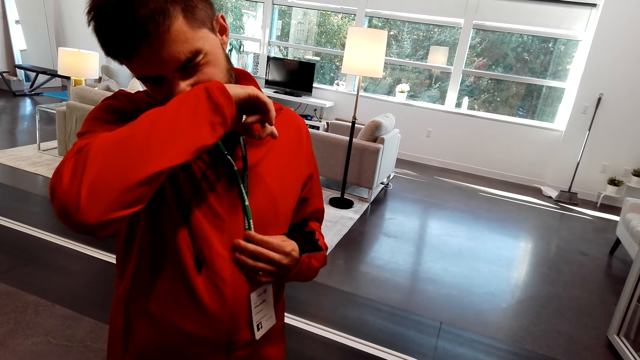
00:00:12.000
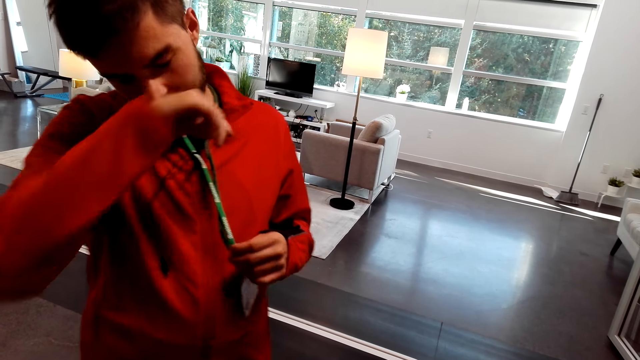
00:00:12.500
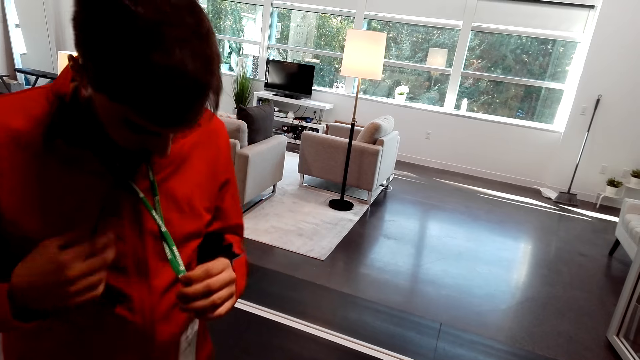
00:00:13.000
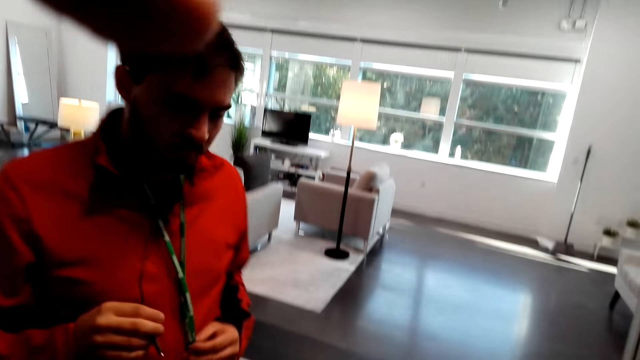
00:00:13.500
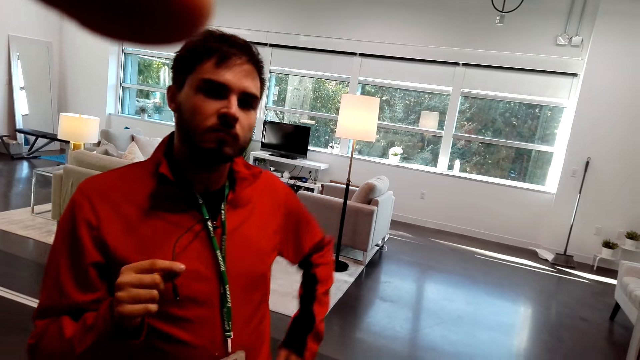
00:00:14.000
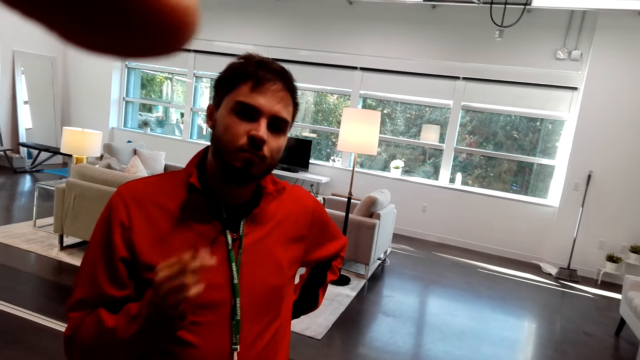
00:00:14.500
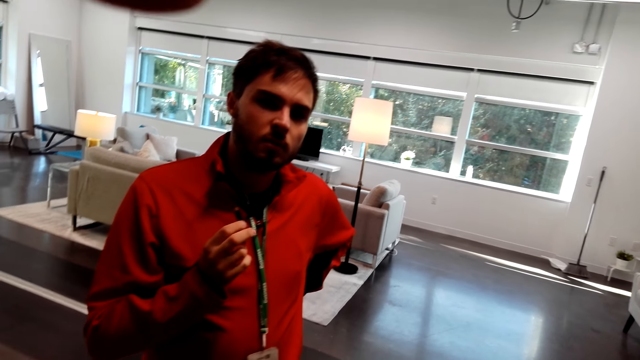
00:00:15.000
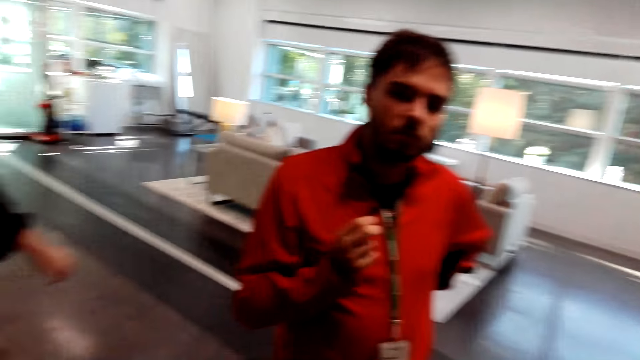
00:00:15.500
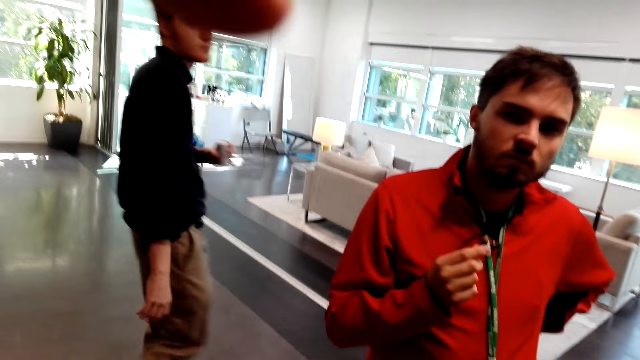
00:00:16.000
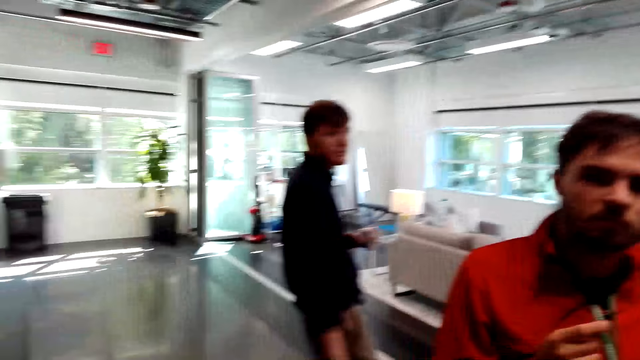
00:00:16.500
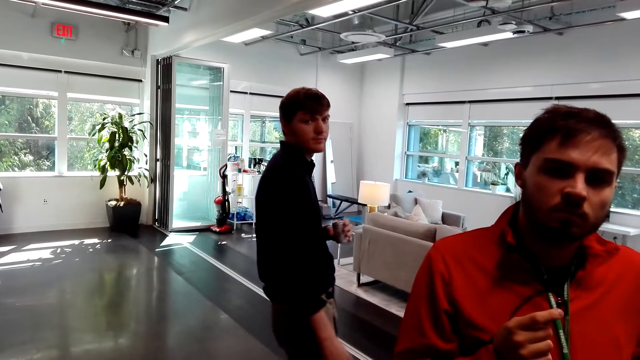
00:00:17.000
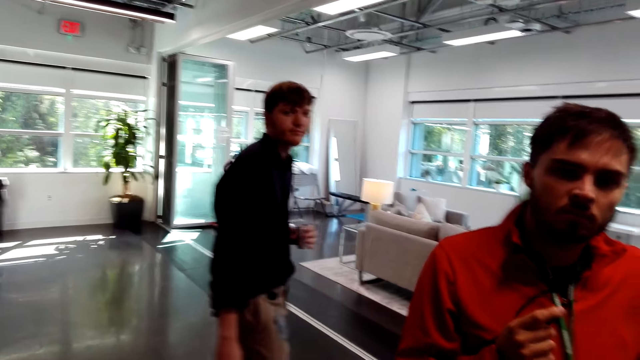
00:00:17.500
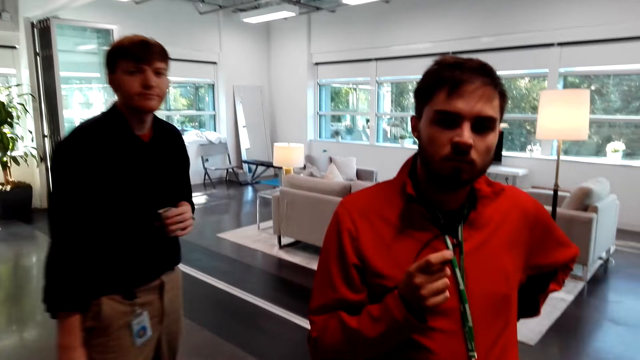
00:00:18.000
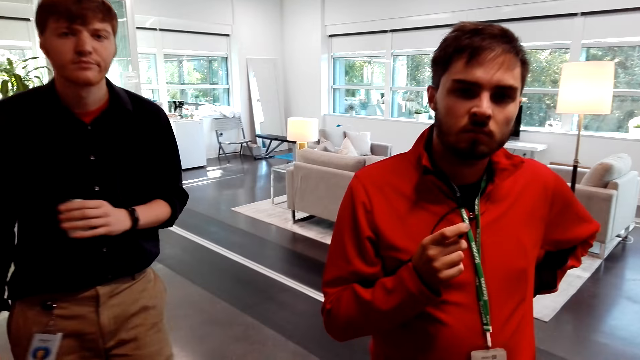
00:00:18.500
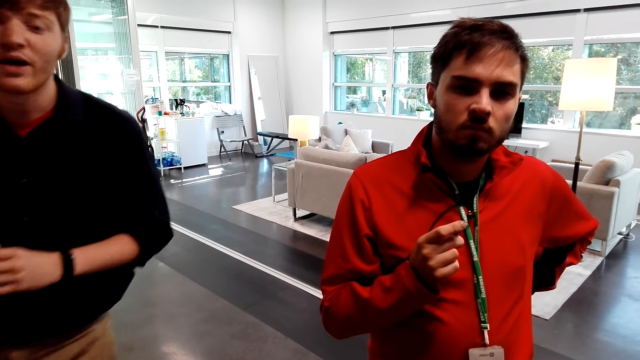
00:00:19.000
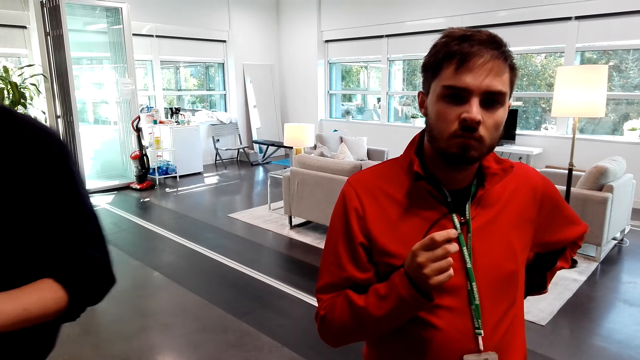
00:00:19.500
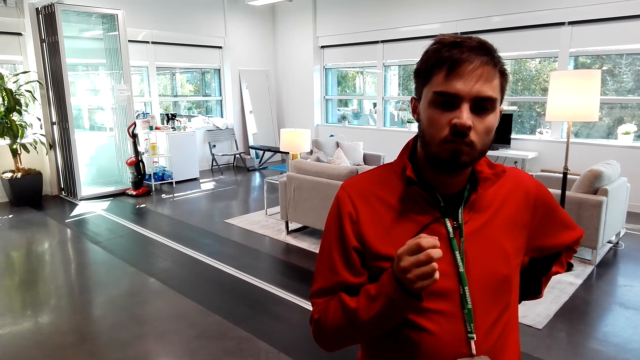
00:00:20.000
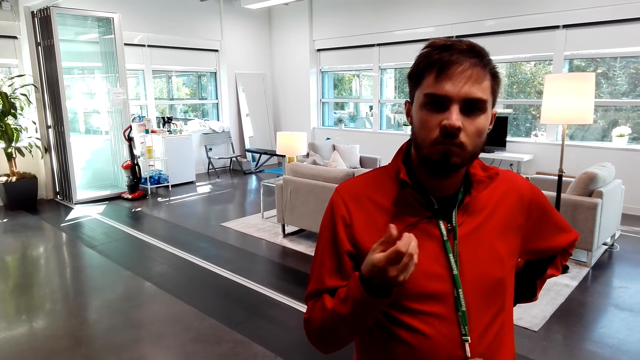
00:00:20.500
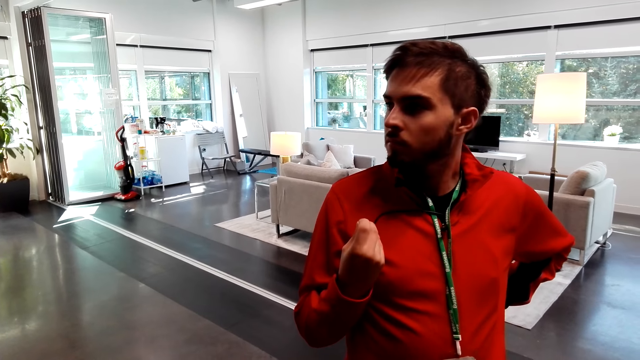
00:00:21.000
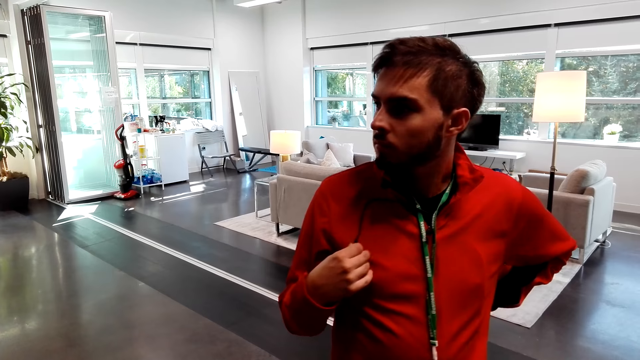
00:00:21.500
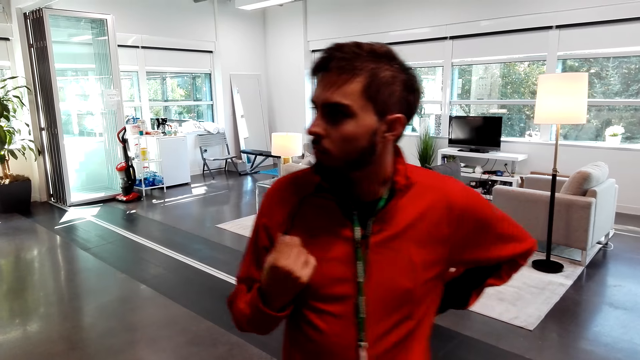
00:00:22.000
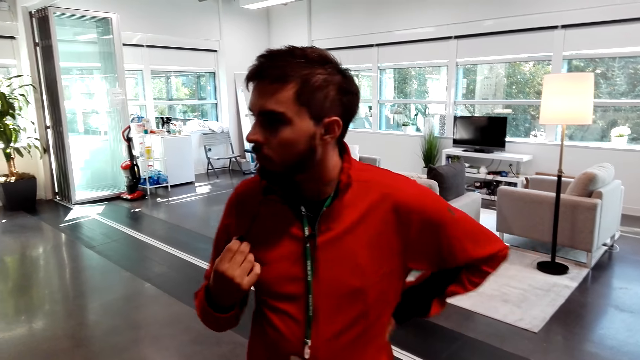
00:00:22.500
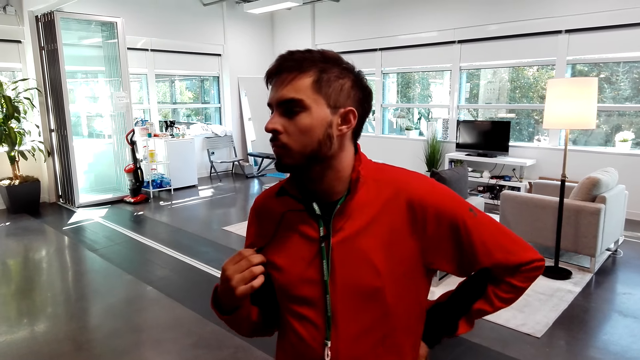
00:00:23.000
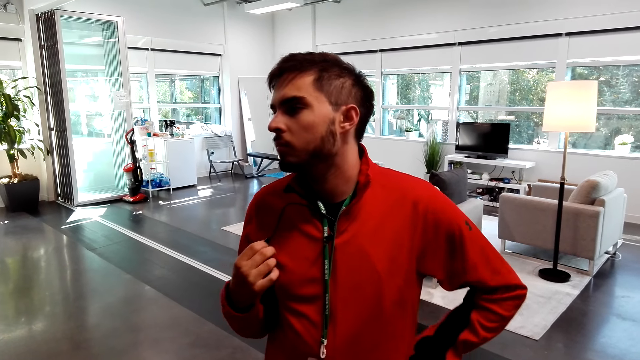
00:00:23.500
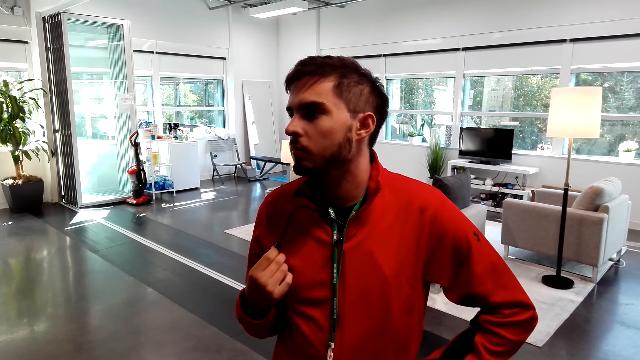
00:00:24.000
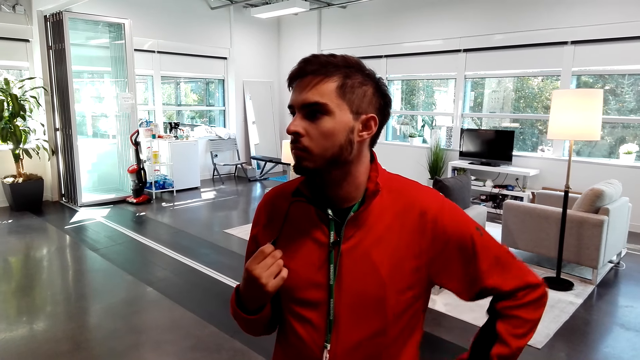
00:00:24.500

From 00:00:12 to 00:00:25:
A person passes a hand over the nose. The person holds a cable. Another person passes past the camera wearer. The camera wearer dialogues with one person and another person. The first person looks aside.

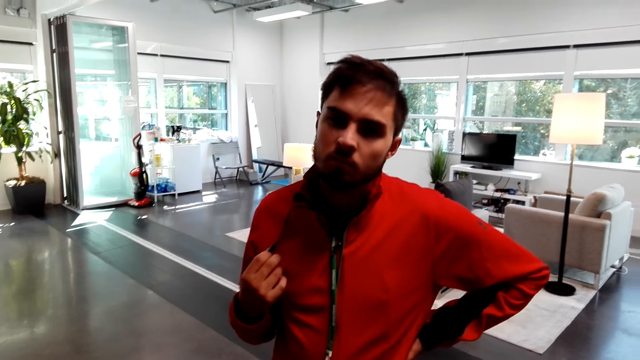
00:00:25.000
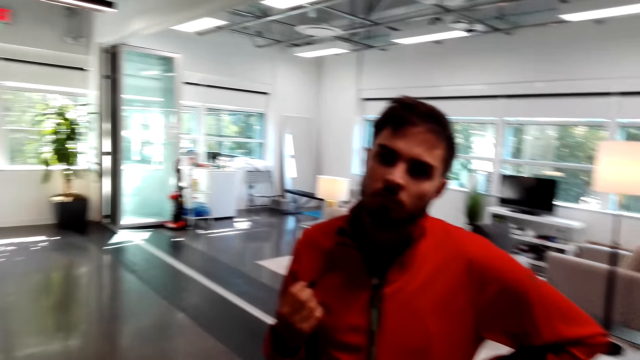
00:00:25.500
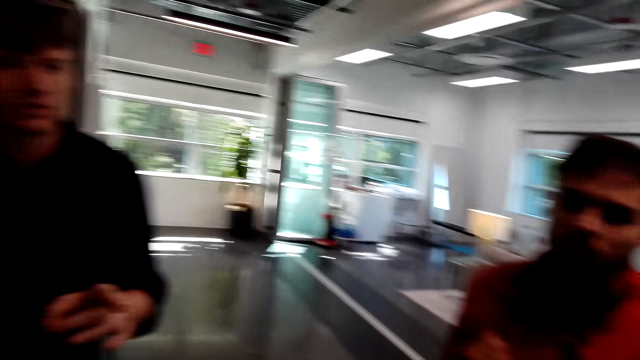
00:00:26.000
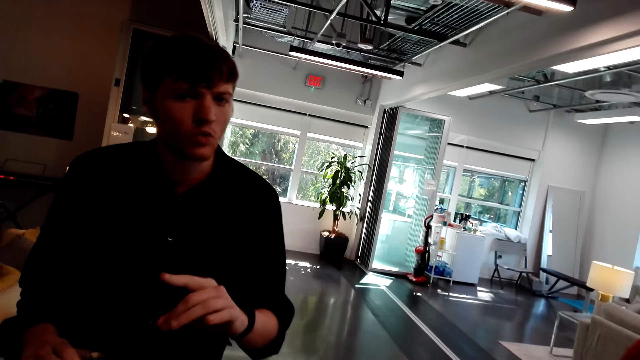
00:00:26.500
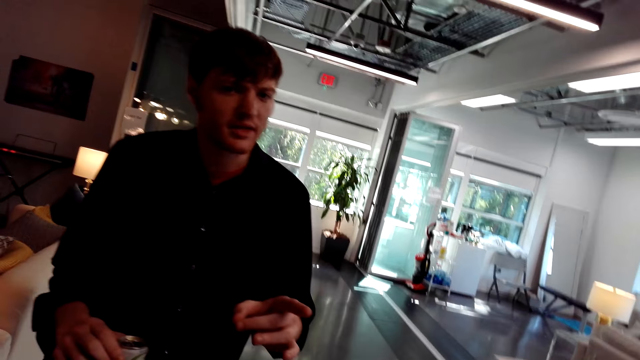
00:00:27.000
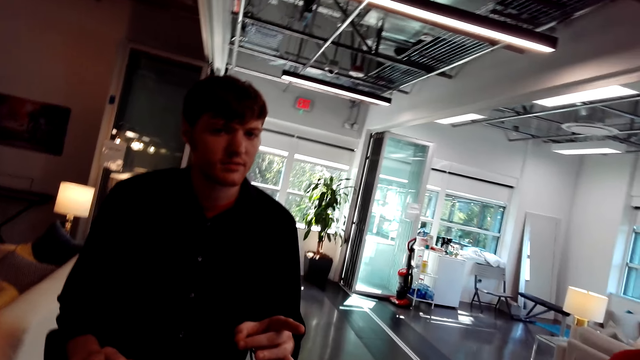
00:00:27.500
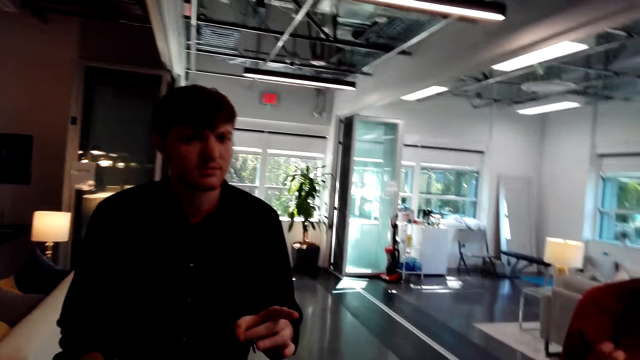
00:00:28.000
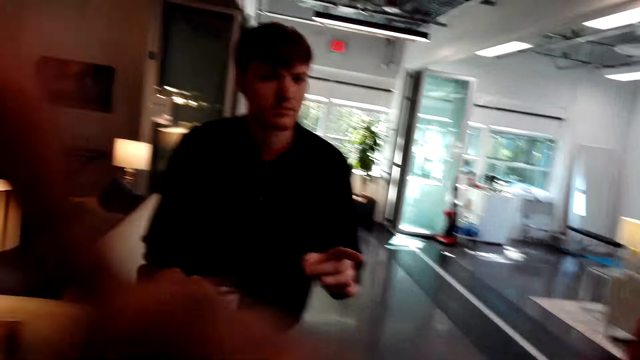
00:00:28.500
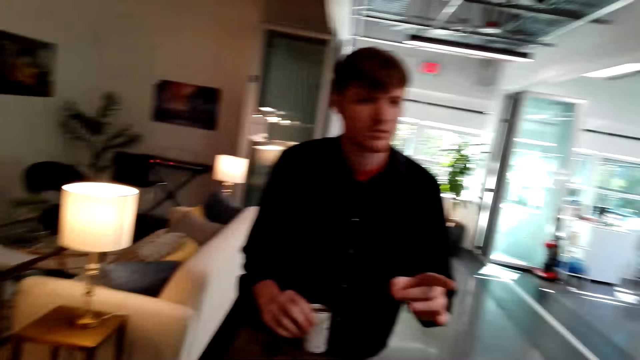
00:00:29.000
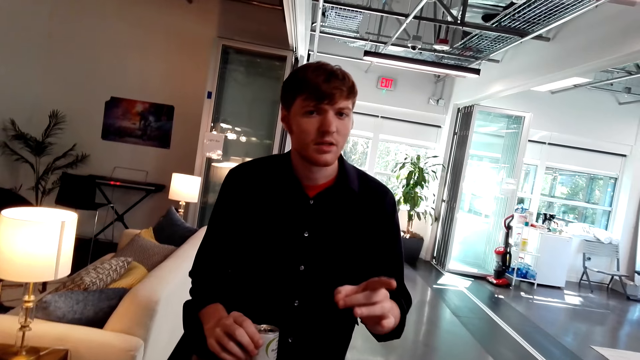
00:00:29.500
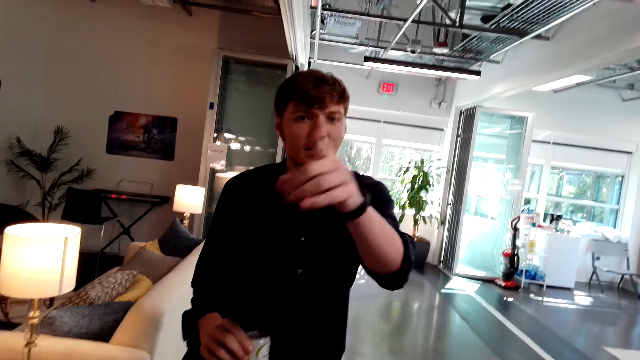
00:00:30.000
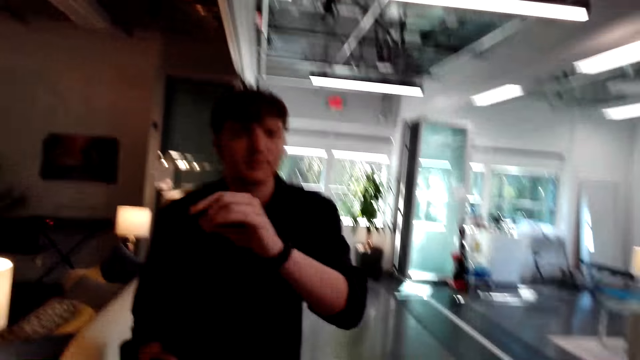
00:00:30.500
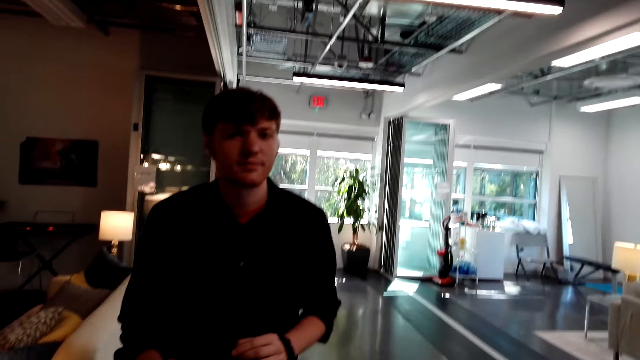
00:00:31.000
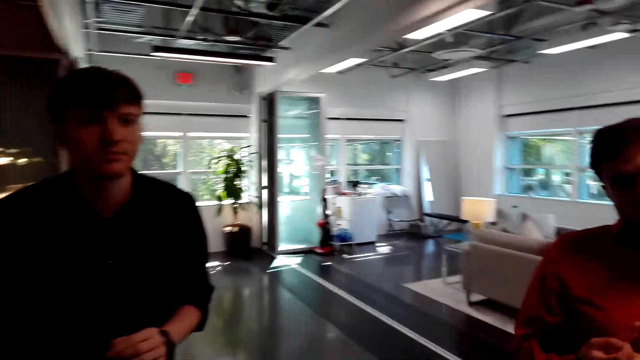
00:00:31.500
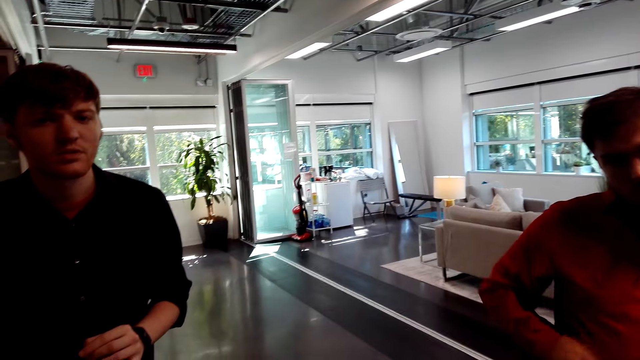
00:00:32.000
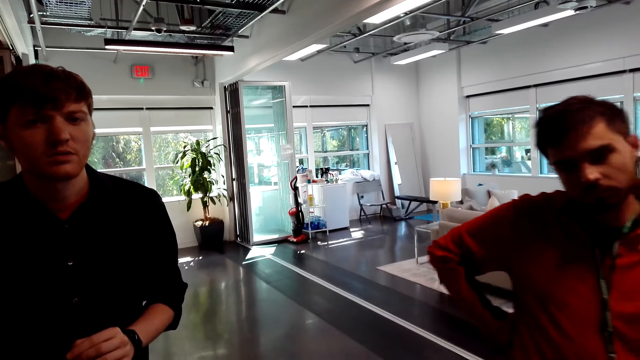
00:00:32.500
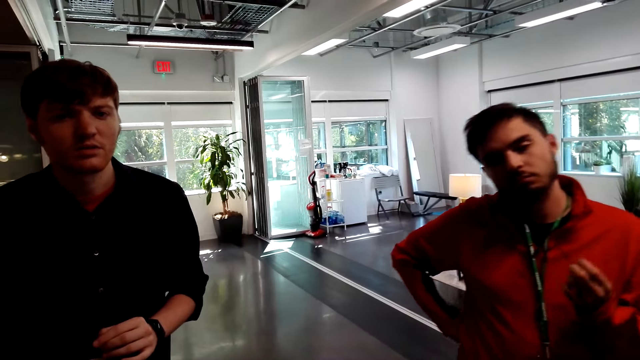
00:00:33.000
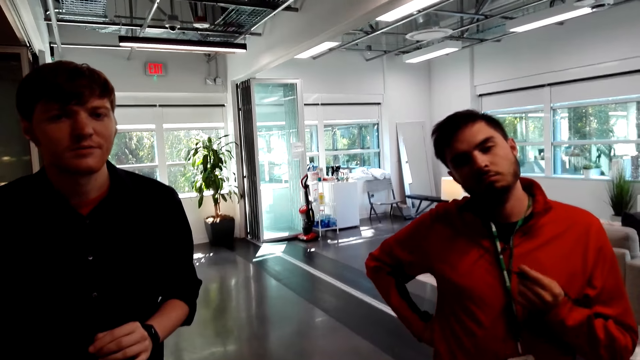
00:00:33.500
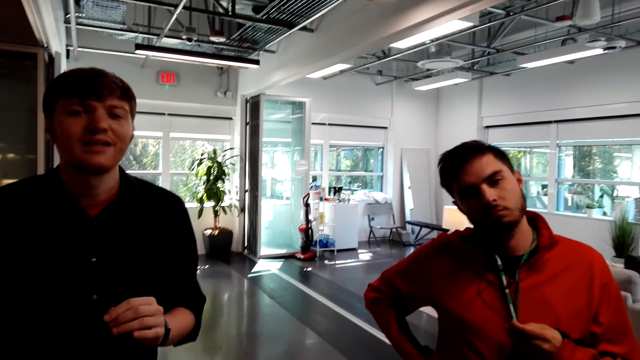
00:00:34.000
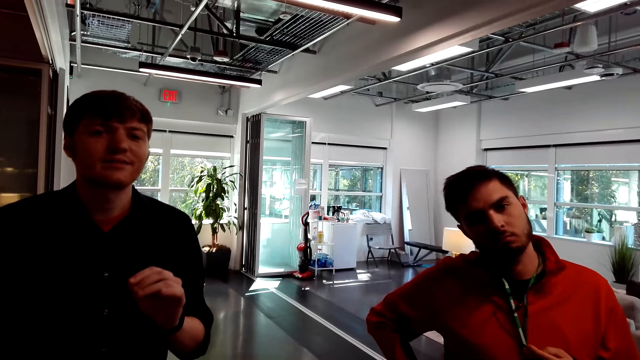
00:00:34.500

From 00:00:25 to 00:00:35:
A person talks to the camera wearer.
